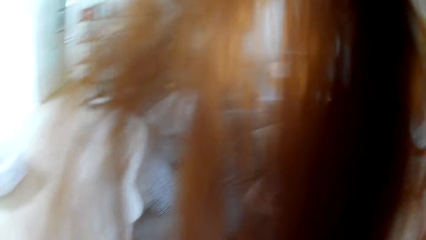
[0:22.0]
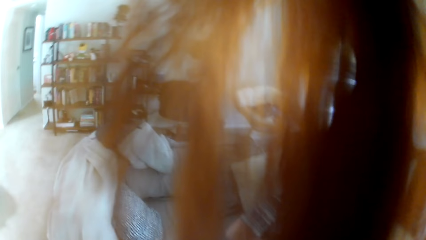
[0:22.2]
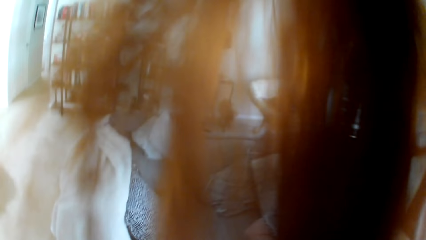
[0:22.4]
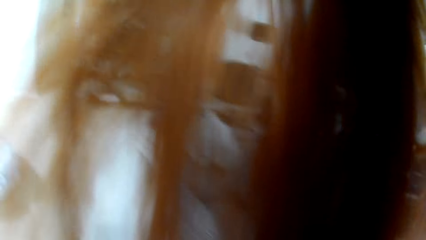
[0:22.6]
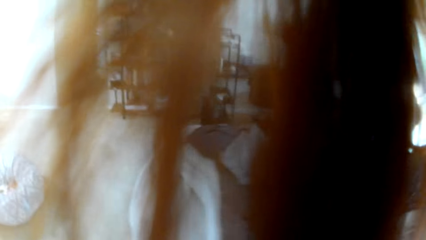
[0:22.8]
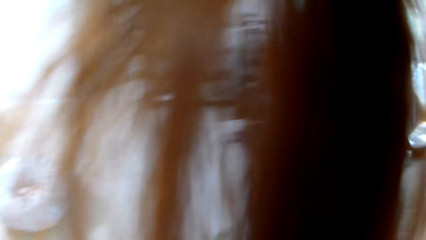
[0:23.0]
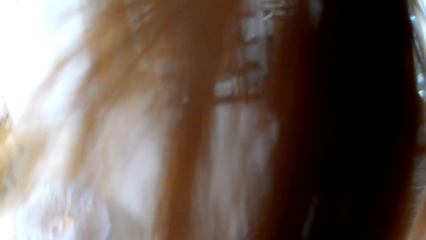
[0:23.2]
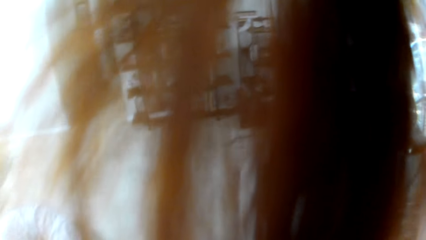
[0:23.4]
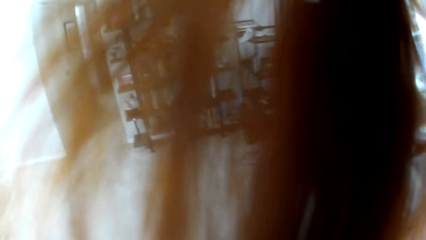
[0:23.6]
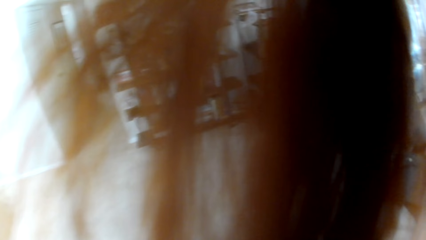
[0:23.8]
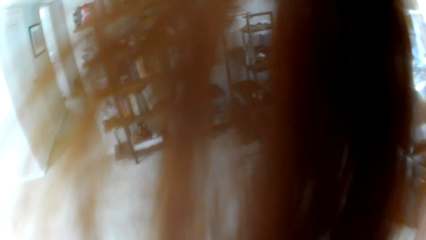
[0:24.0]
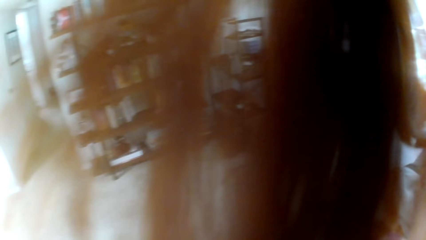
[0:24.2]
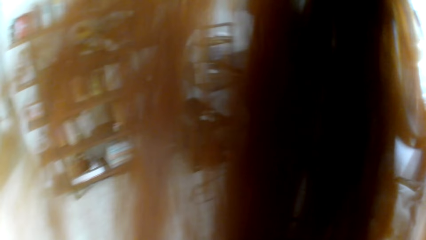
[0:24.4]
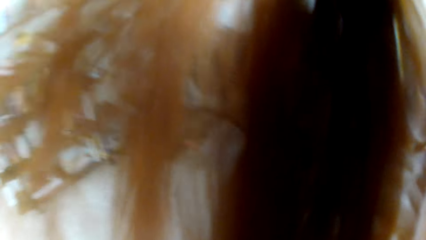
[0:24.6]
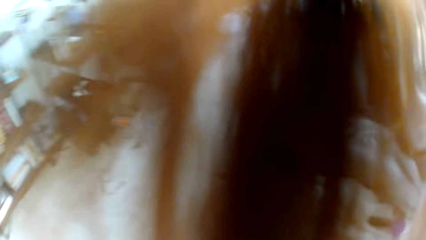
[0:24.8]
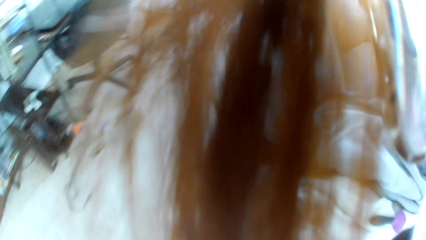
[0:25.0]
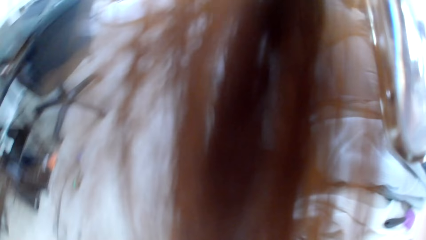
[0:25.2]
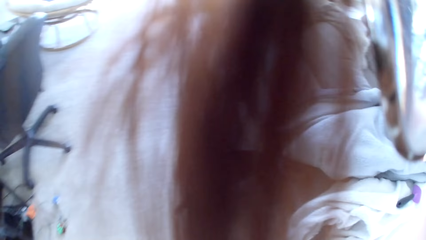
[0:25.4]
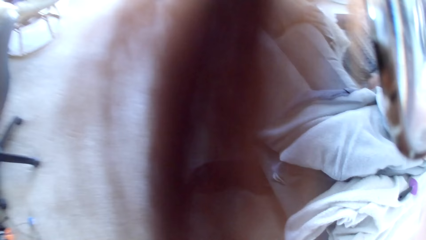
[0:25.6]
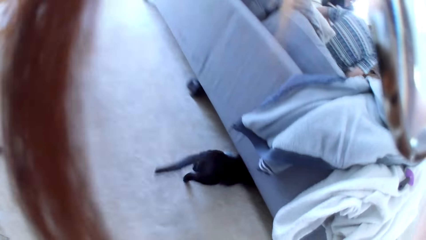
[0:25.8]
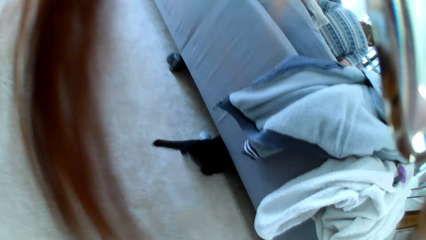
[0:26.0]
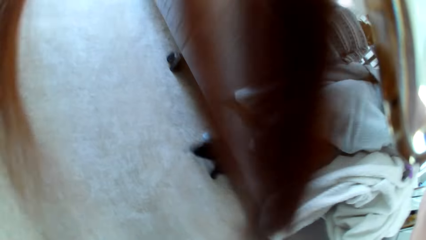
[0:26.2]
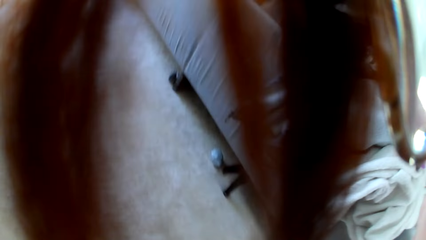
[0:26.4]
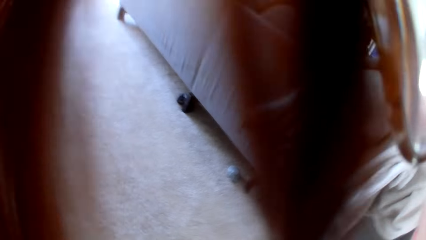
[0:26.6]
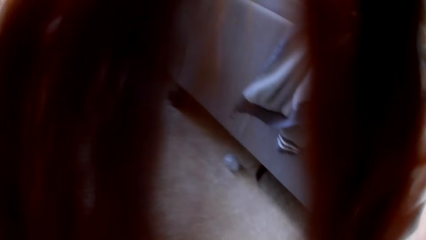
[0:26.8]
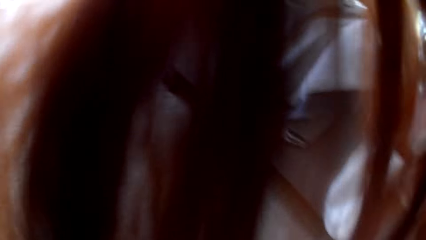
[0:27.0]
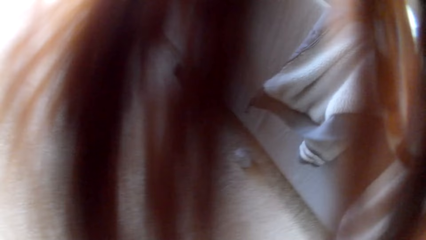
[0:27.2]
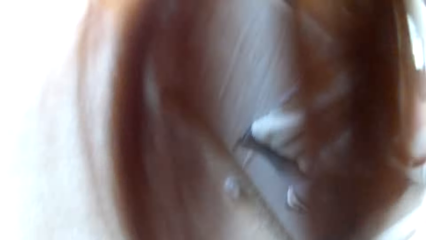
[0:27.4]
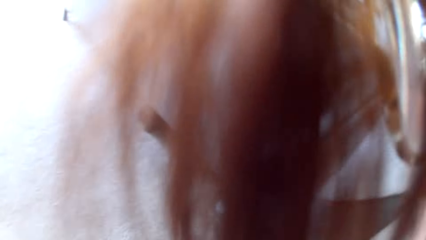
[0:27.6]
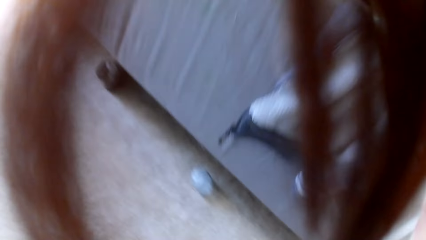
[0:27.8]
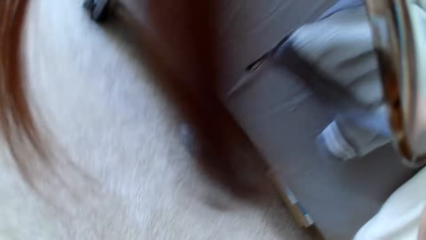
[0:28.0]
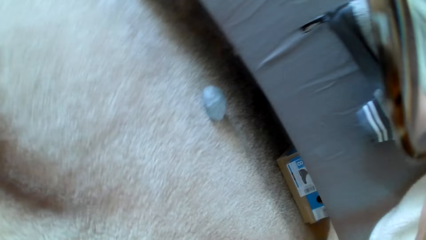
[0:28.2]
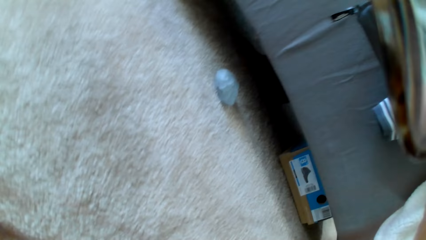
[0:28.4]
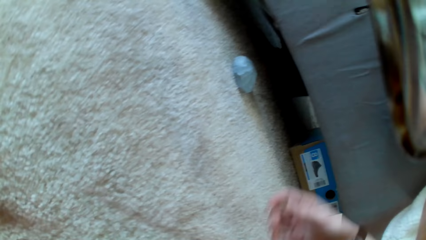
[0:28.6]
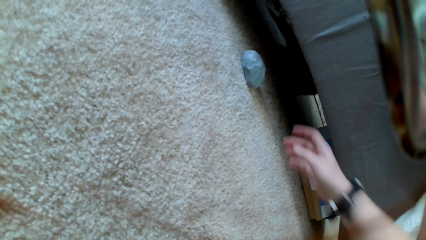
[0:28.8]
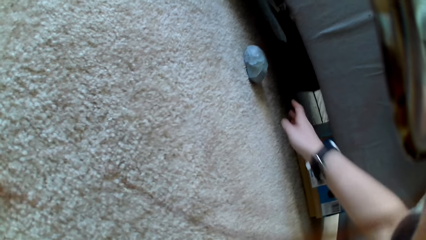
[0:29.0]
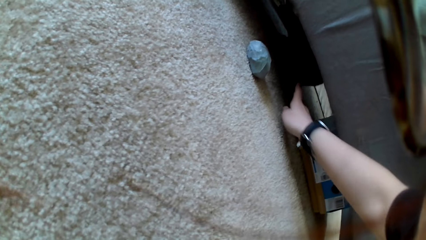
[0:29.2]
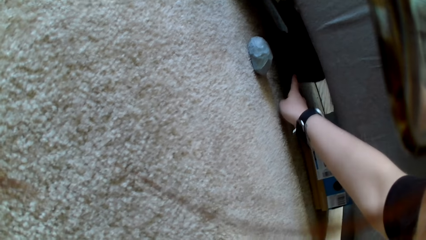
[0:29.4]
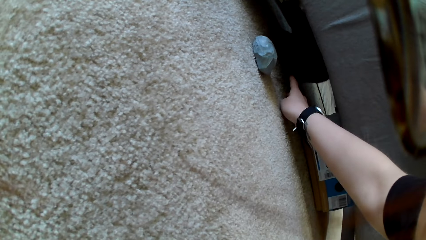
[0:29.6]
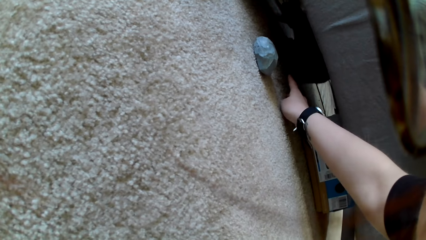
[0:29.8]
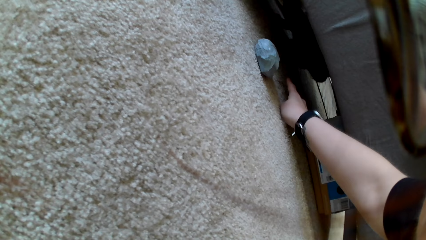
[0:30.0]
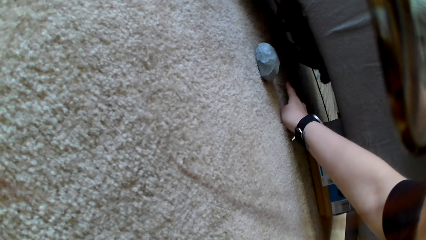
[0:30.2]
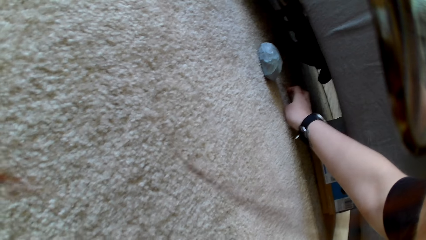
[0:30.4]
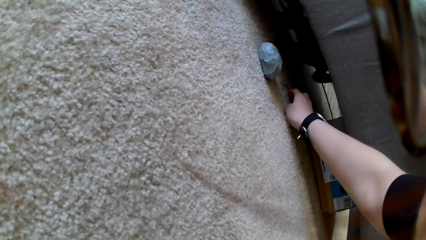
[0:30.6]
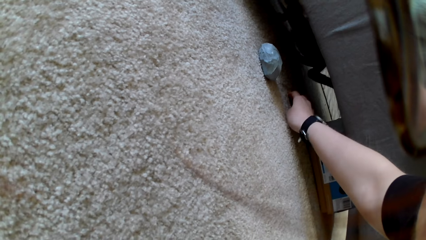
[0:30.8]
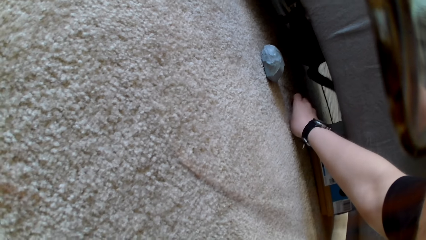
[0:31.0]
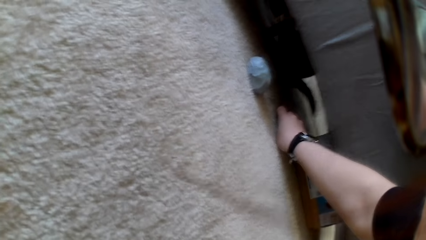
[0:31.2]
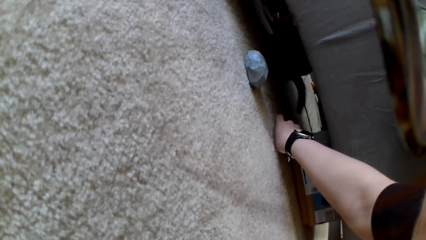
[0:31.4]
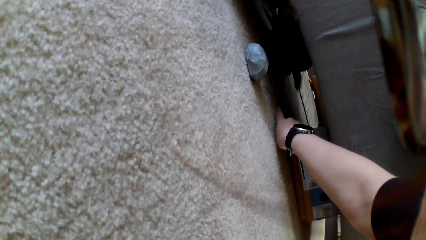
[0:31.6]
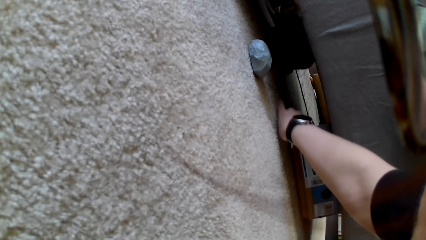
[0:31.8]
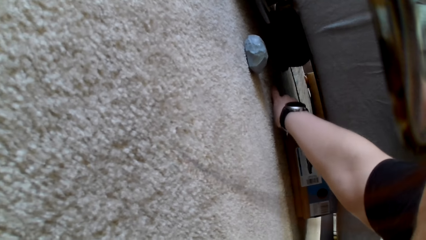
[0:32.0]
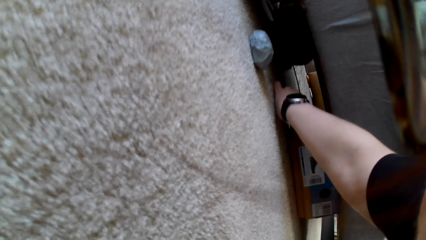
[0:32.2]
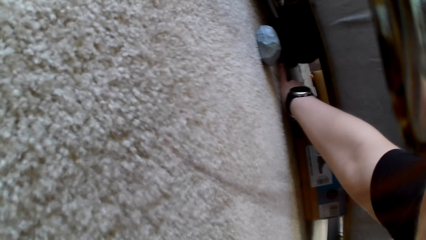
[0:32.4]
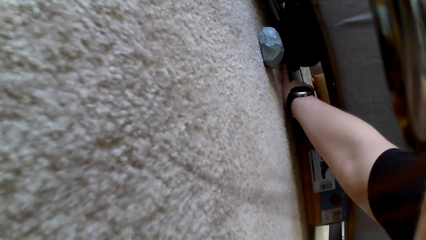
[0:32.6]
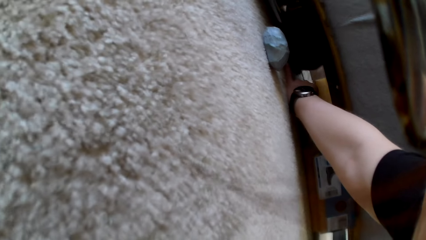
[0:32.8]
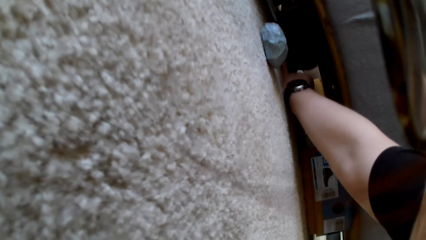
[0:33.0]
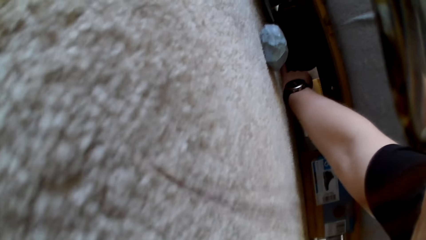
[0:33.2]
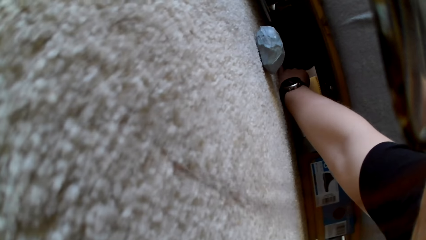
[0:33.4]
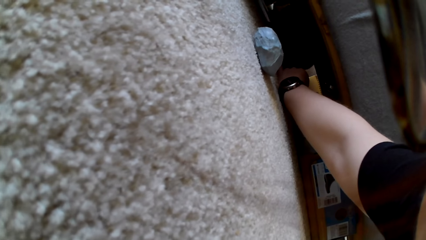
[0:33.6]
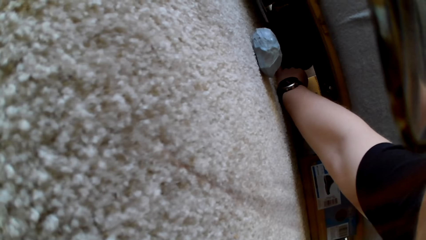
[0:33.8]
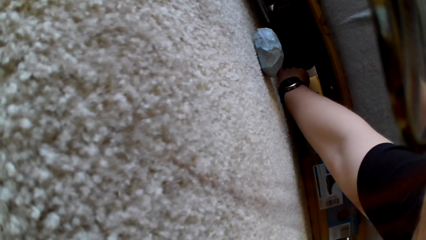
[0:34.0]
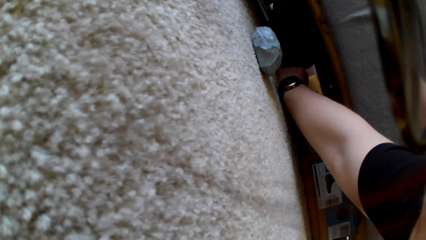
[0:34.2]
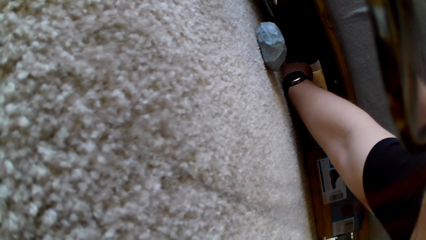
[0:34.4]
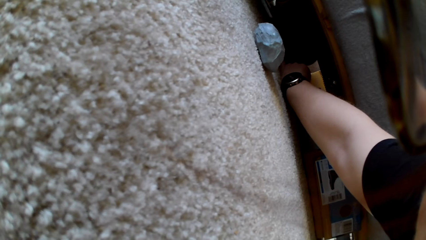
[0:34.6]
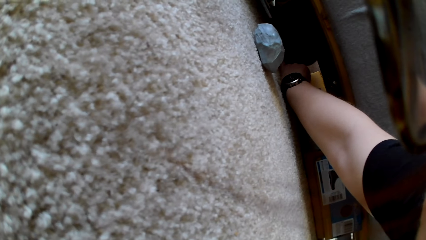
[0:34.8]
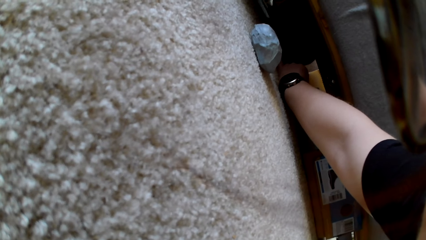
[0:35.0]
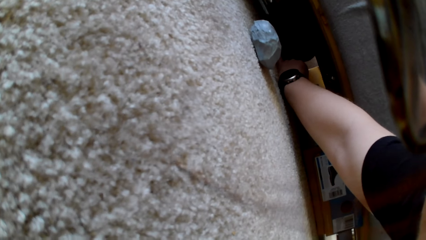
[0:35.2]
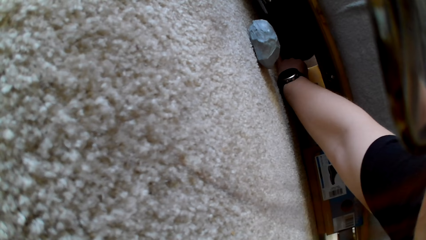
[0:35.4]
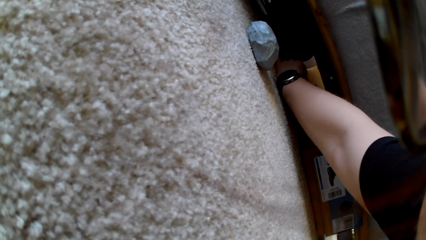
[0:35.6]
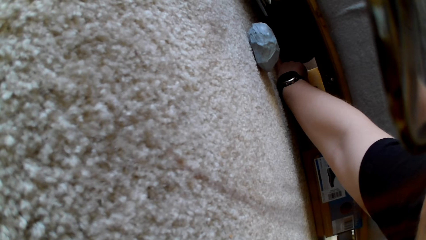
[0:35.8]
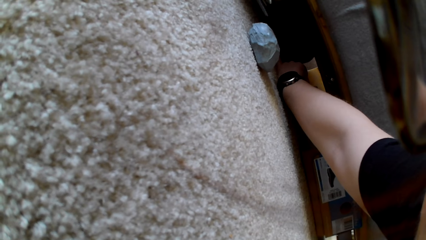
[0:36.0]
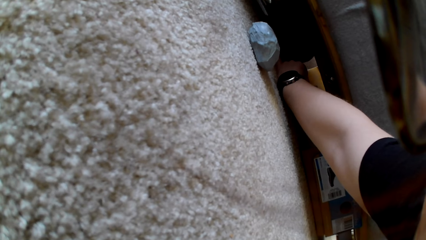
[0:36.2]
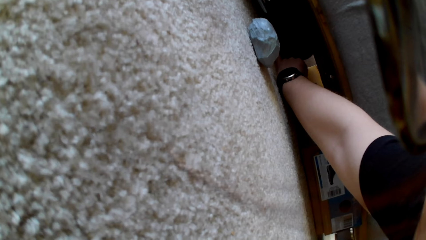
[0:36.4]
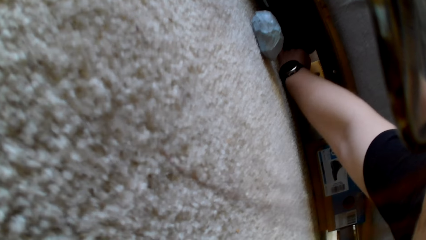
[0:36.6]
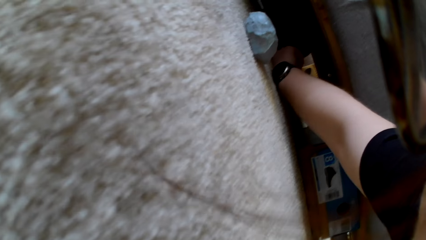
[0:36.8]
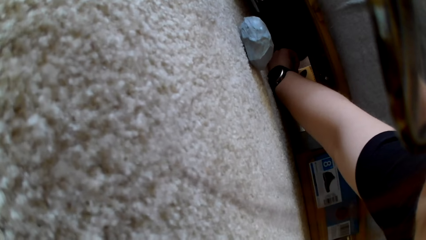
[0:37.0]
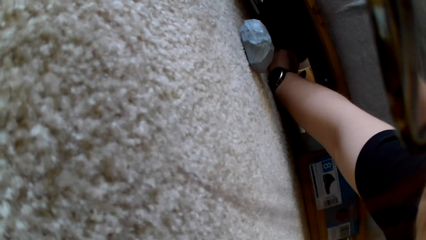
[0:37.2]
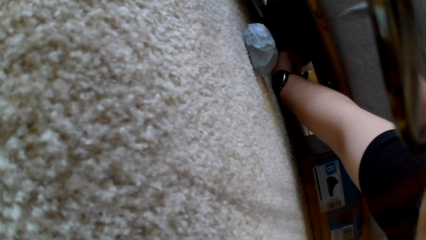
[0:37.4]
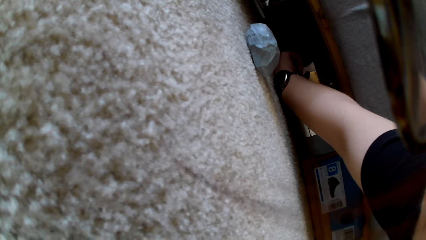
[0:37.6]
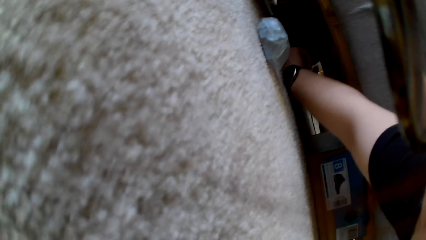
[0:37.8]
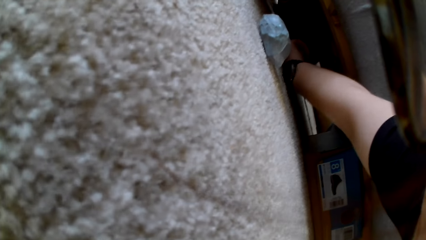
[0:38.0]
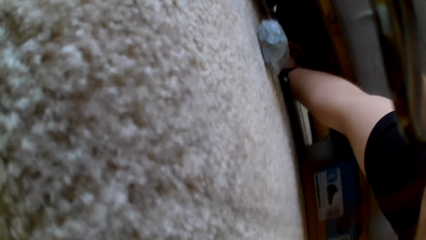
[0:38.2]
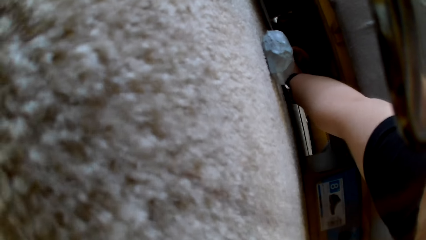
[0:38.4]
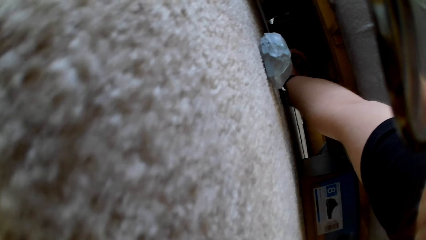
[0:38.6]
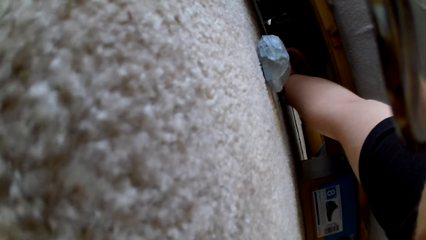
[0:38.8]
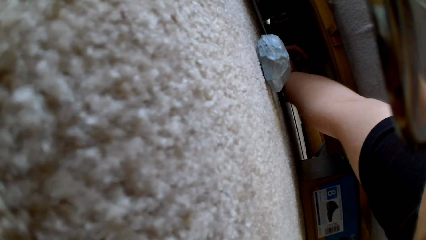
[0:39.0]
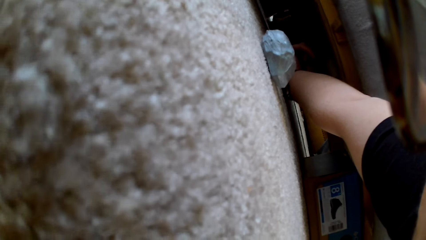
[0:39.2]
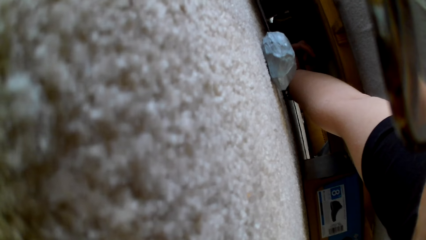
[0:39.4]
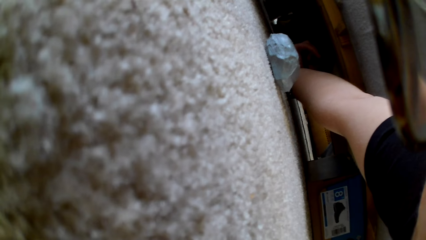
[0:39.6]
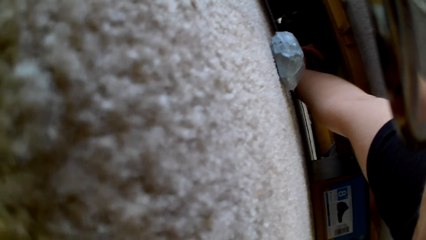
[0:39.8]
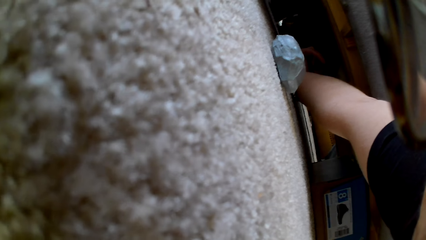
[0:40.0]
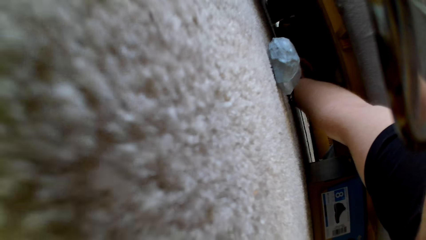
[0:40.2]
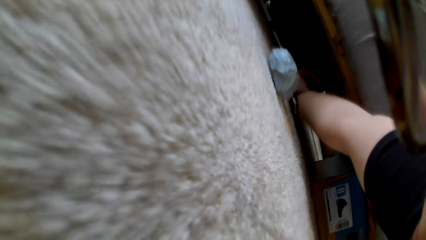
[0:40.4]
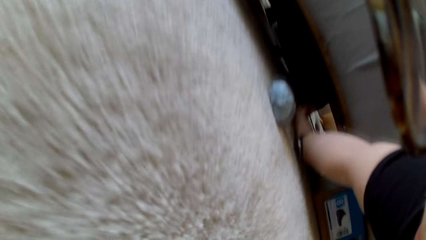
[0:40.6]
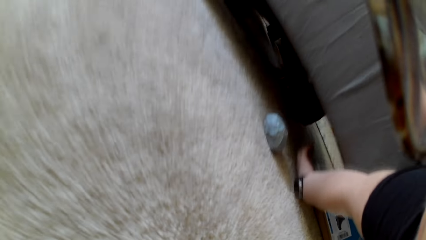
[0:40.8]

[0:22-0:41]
The camera wearer walks in the house. She cuddles a cat with her right hand. She looks under the chair.
